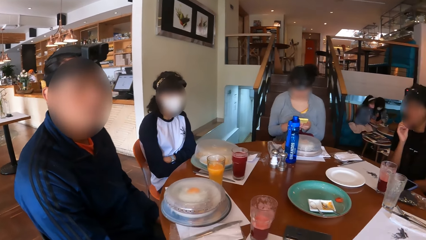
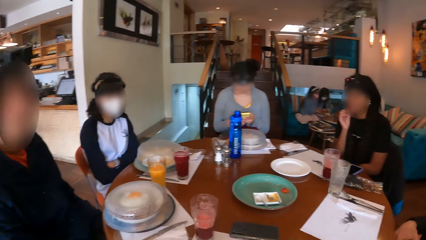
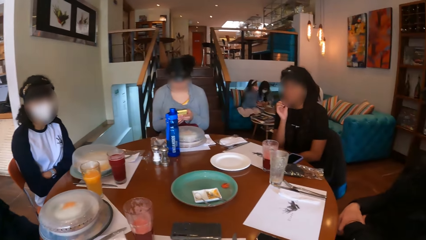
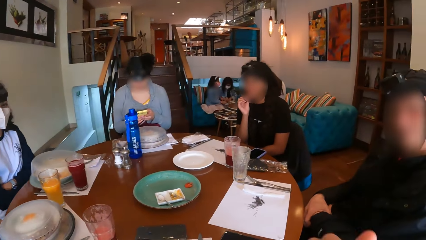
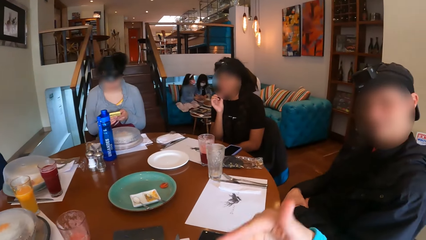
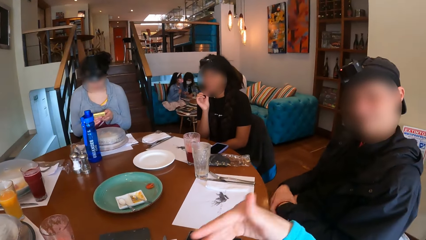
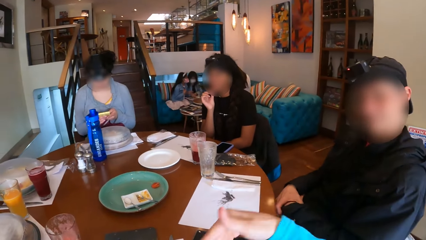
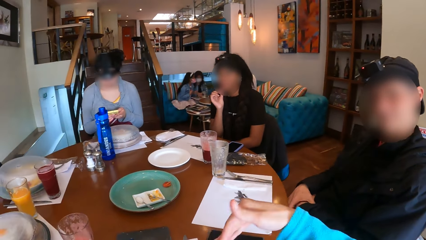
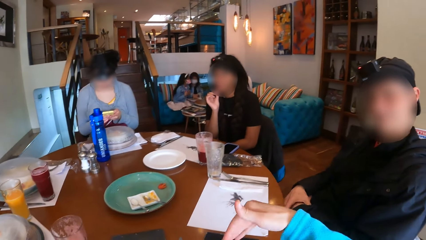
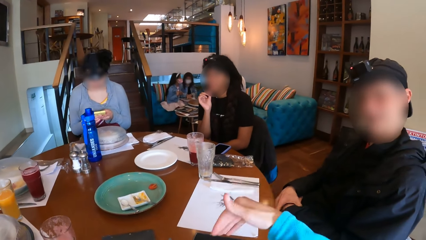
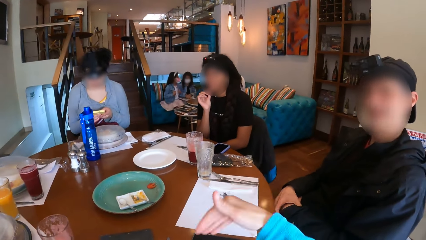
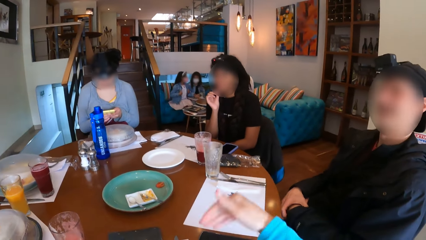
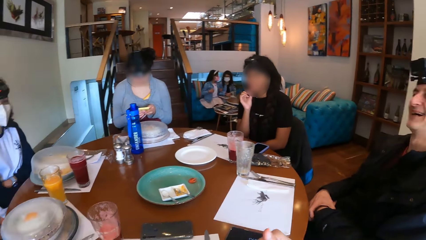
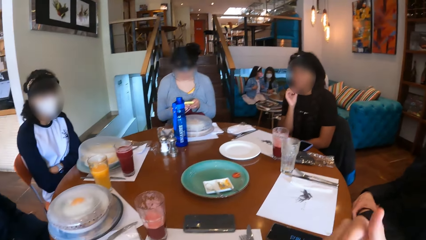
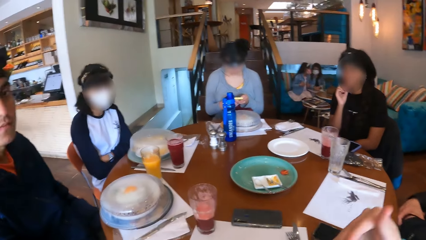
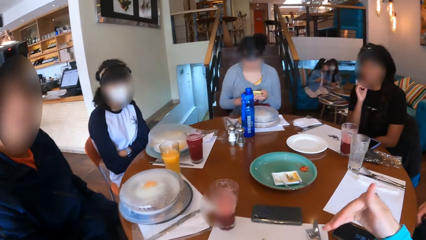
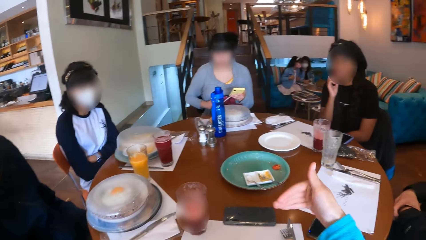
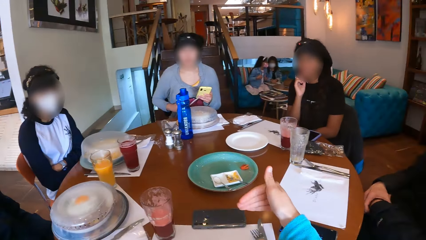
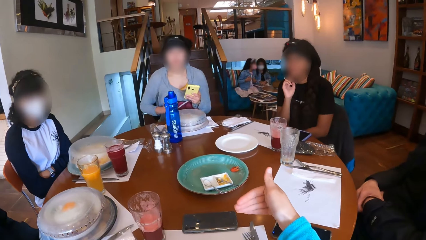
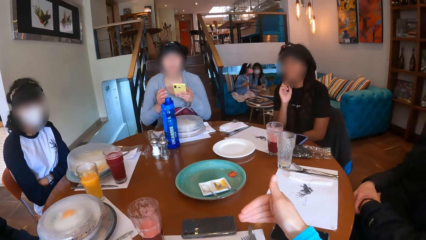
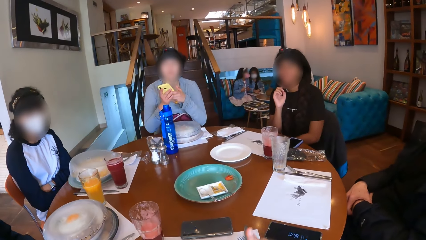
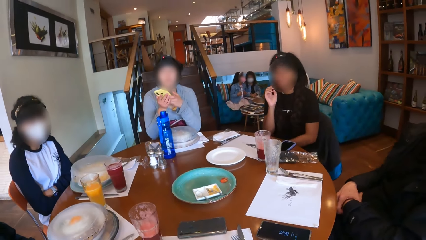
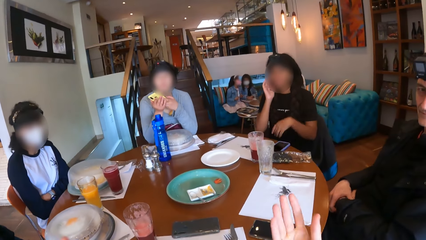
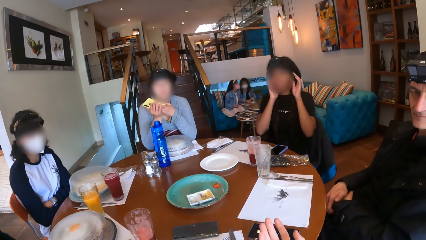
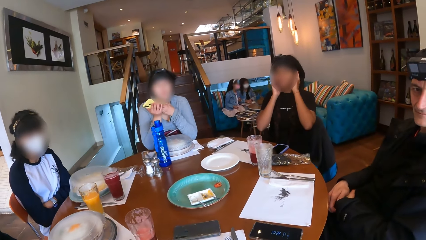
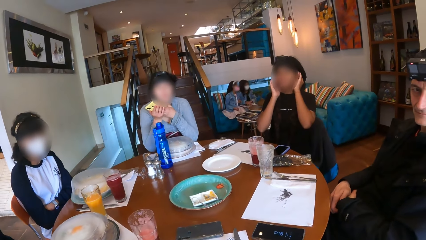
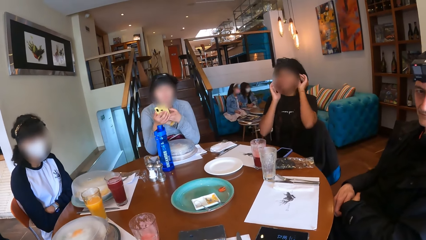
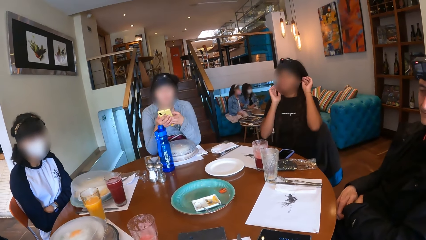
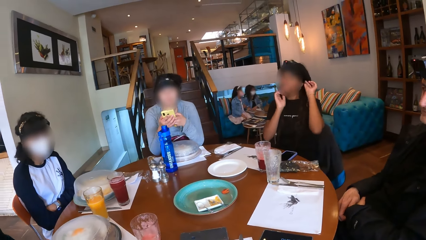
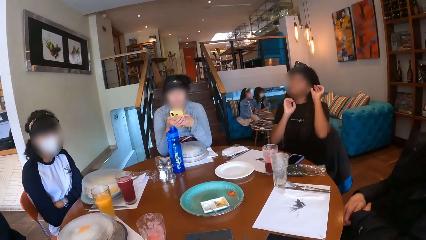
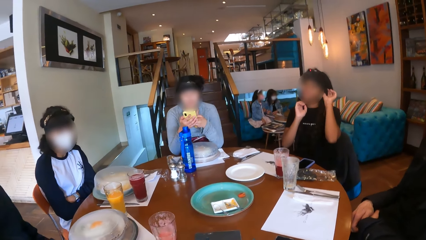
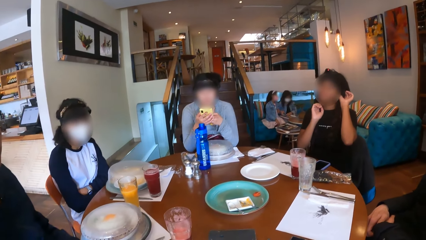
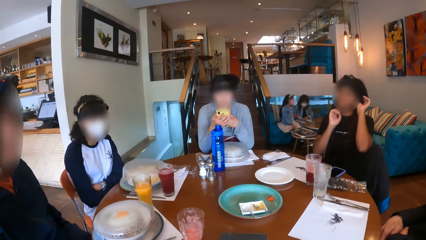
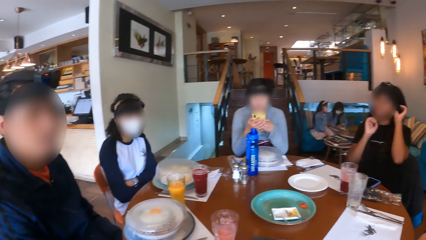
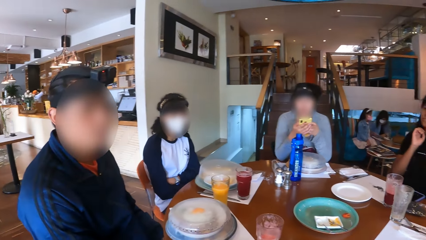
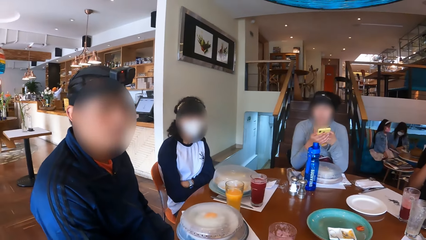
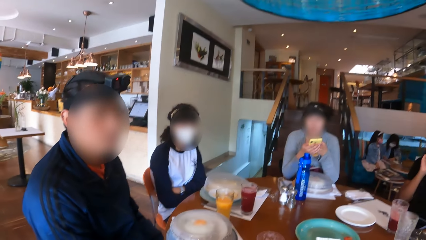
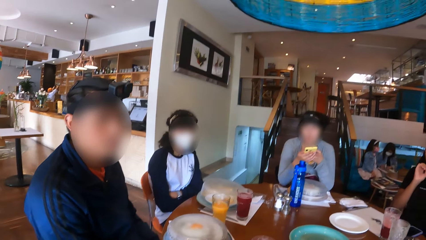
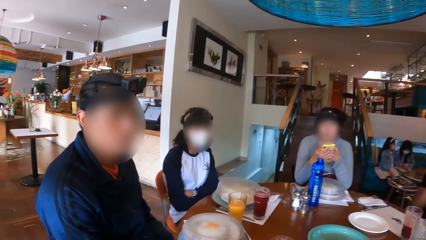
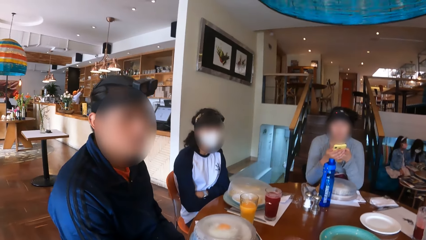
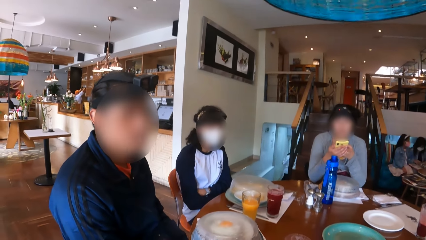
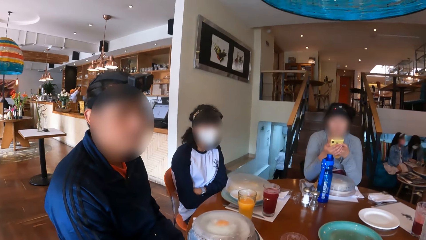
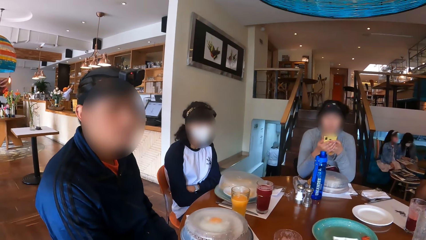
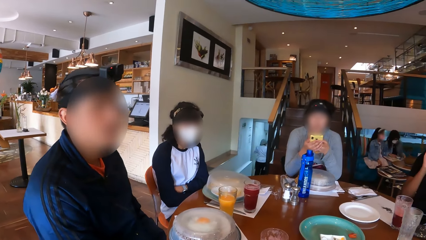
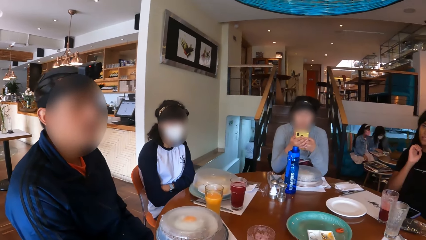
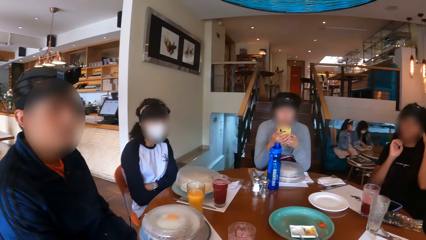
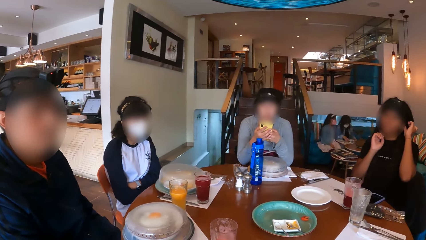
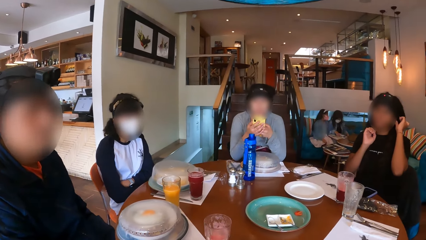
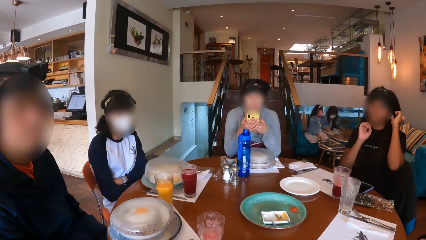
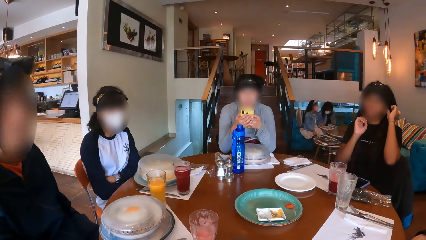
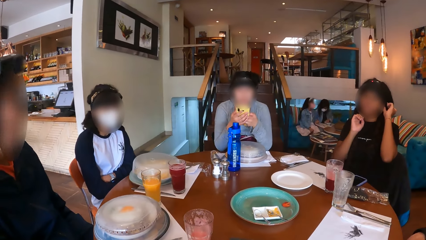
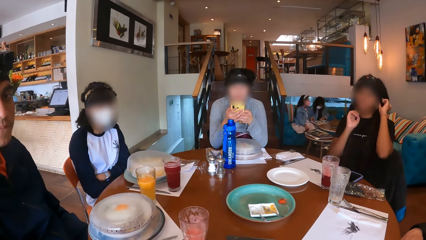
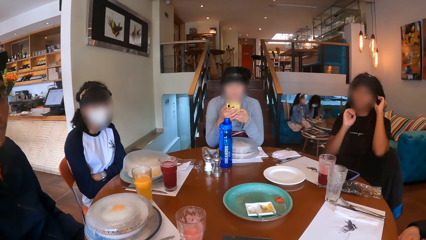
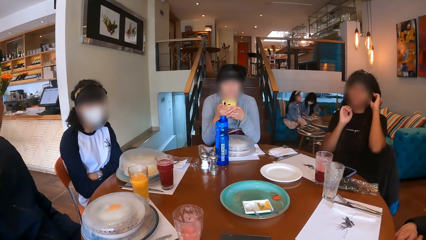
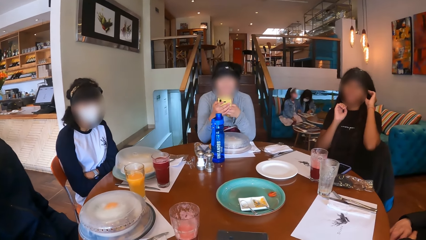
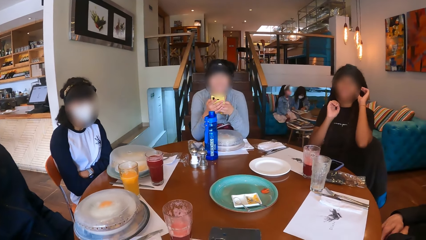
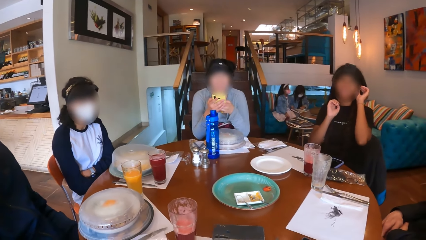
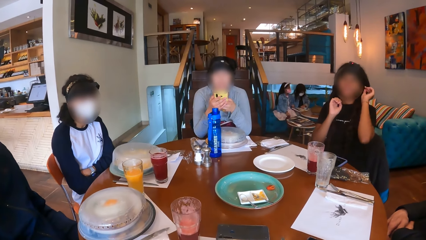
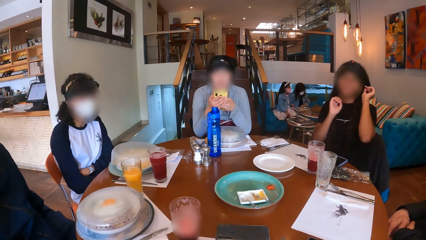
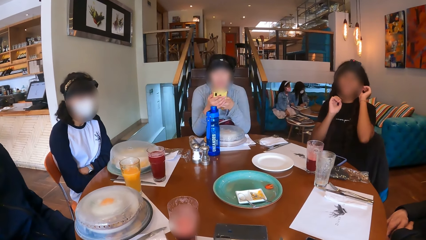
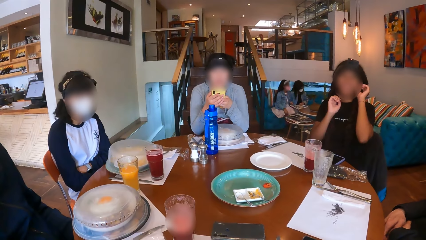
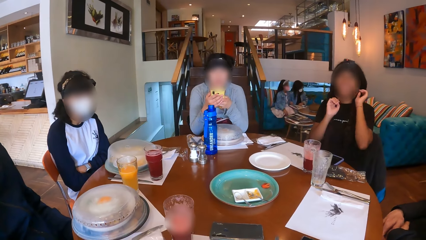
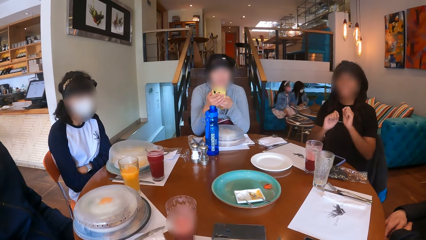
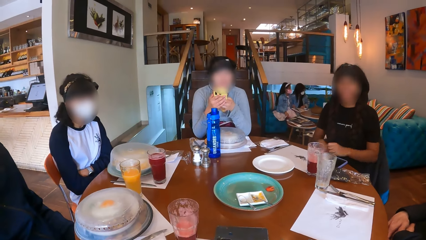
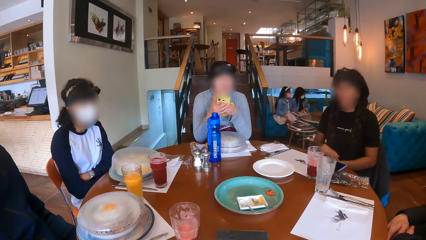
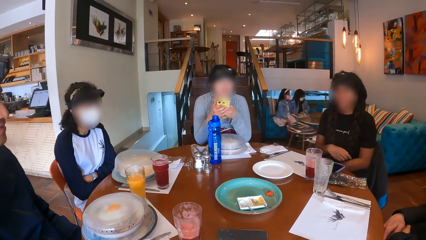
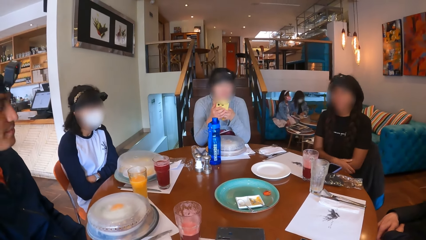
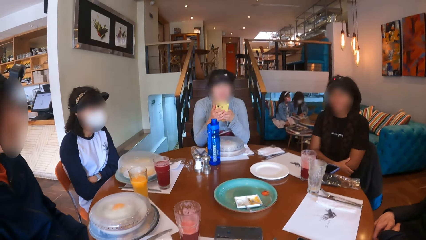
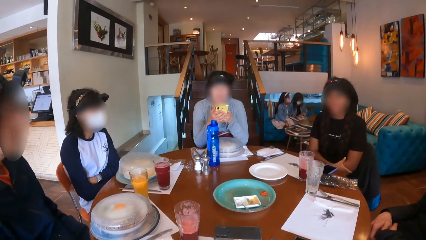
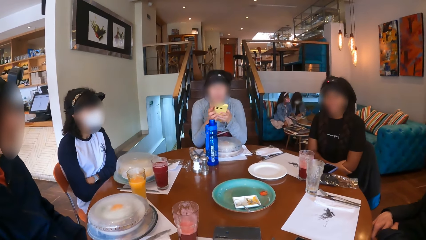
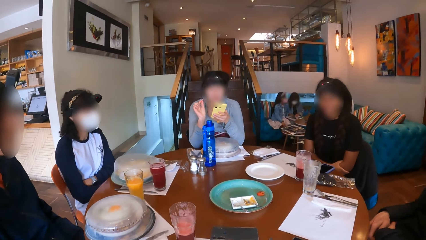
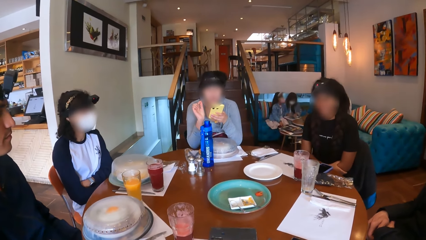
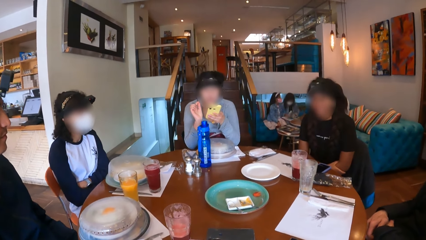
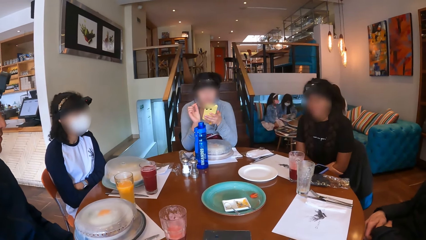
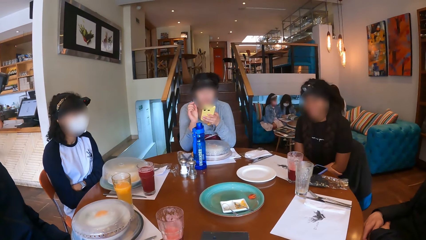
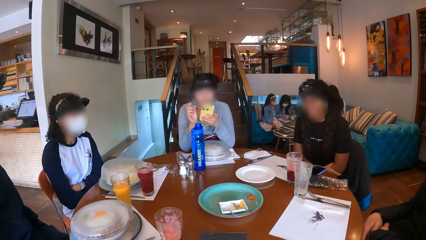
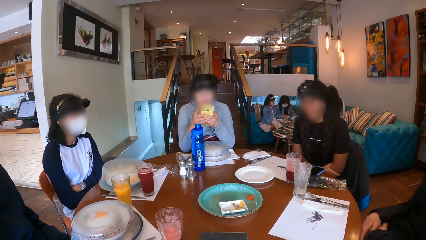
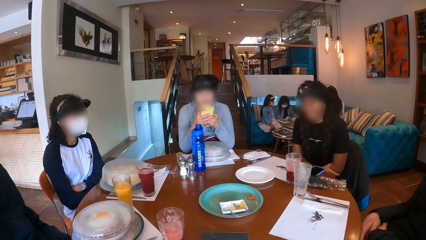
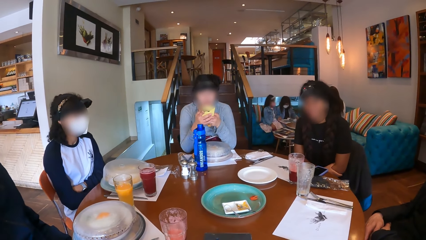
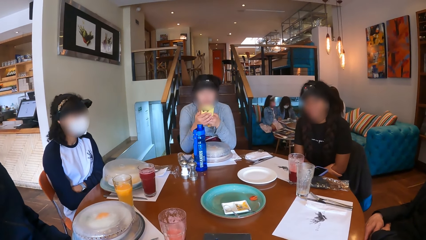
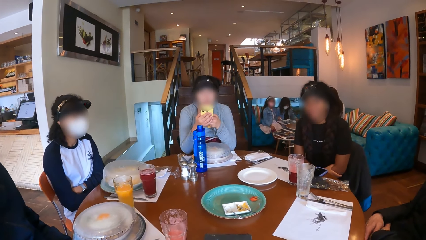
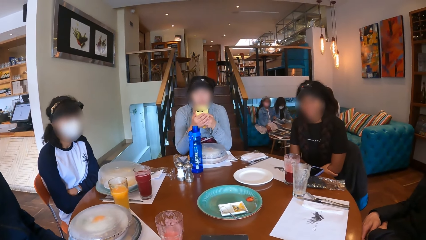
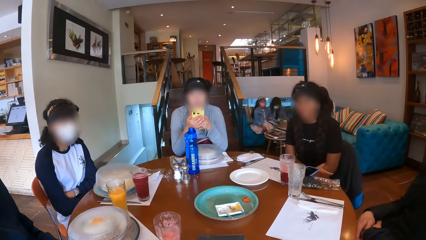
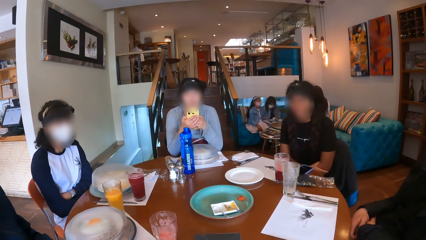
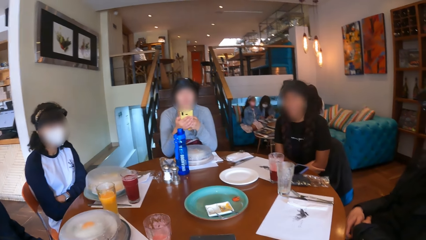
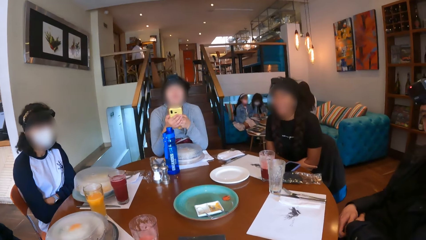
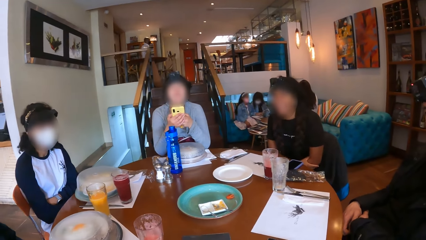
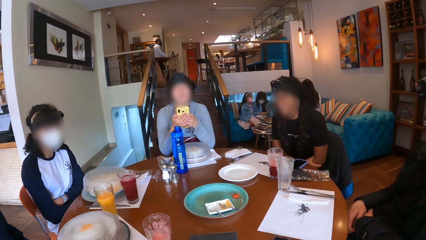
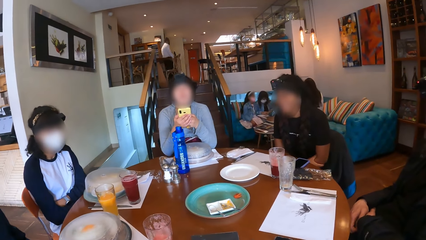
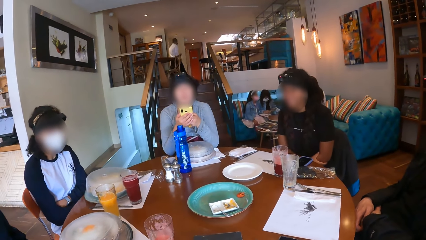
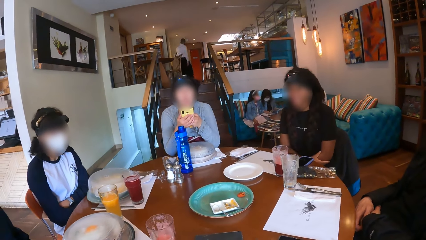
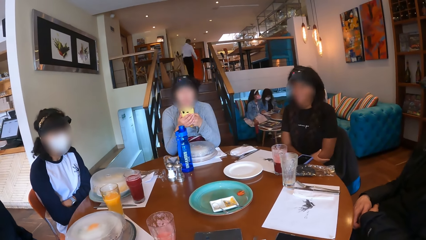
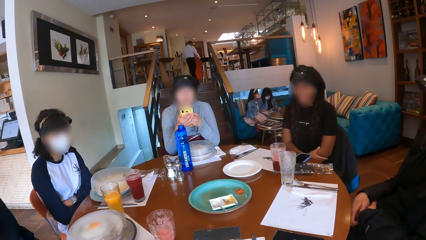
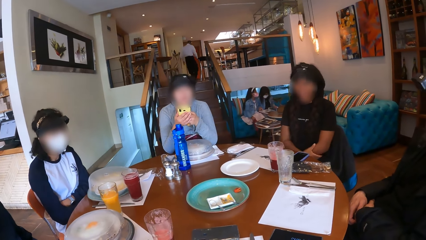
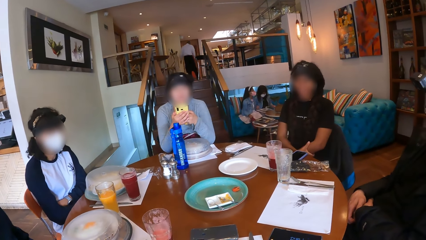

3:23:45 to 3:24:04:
The camera wearer gestures out with his hands. The woman adjusts a bag on her lap with her right hand and holds the phone in her left hand with both hands. The woman interacts with the camera wearer. Another woman interacts with the camera wearer. A lady scrolls the phone. A man interacts with the camera wearer. The first woman gesticulates with her right hand and holds the phone in her left hand with both hands. The lady scrolls the phone again.
